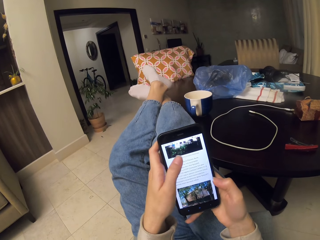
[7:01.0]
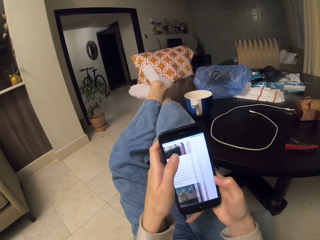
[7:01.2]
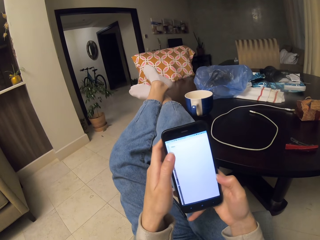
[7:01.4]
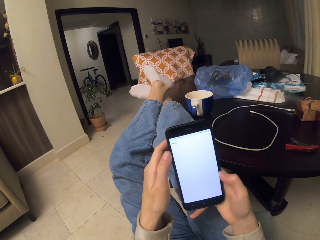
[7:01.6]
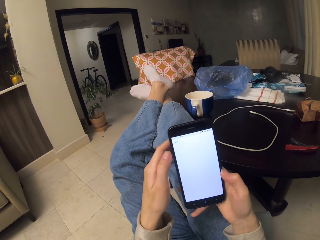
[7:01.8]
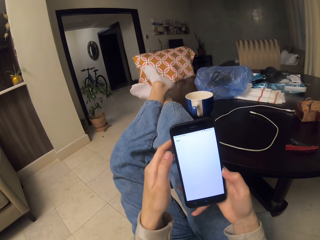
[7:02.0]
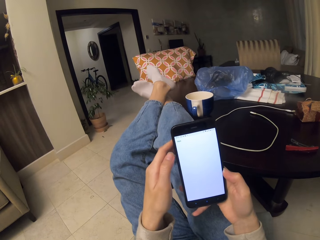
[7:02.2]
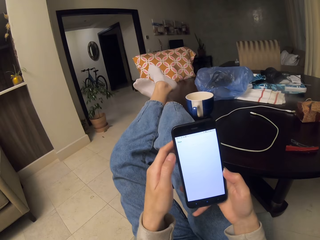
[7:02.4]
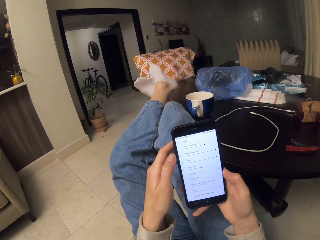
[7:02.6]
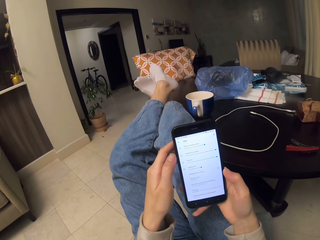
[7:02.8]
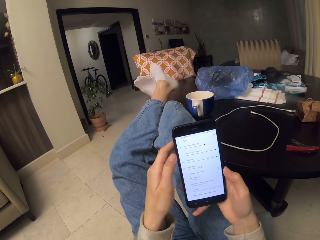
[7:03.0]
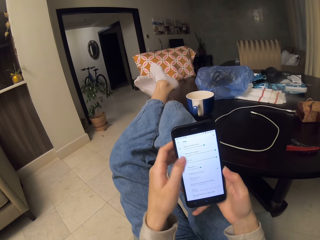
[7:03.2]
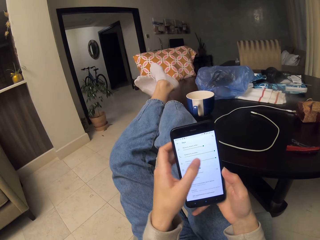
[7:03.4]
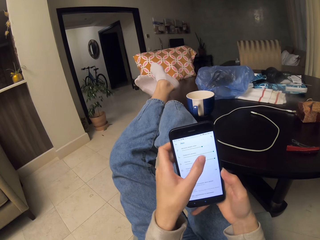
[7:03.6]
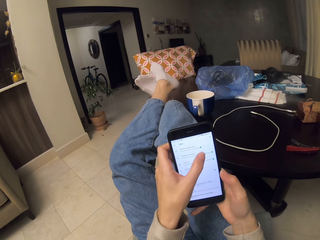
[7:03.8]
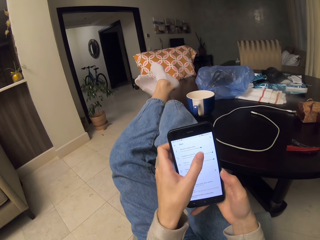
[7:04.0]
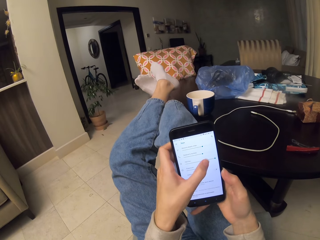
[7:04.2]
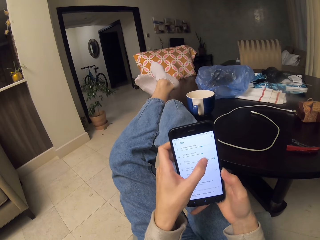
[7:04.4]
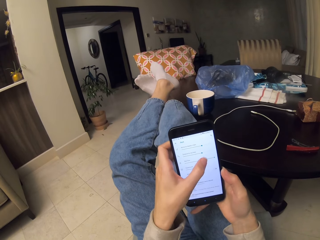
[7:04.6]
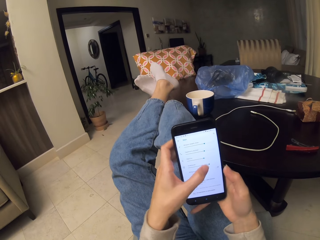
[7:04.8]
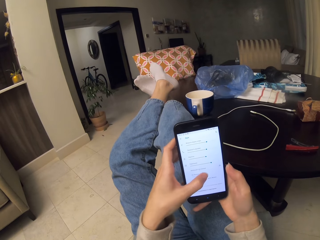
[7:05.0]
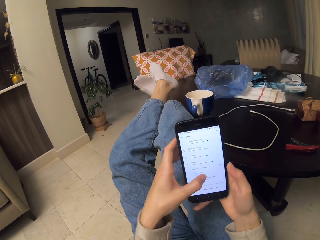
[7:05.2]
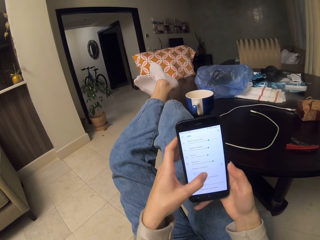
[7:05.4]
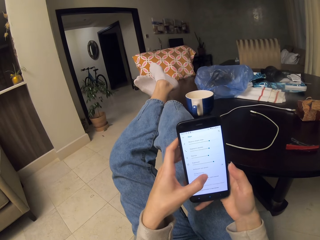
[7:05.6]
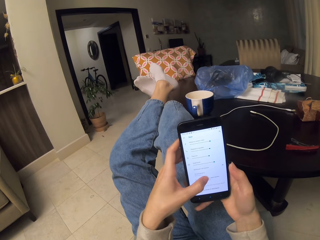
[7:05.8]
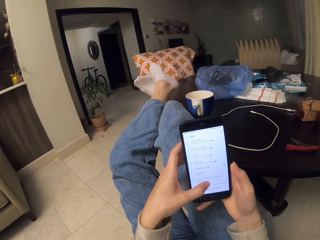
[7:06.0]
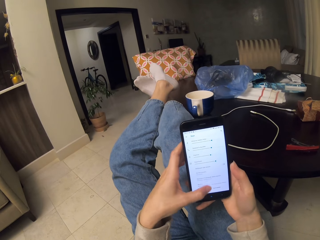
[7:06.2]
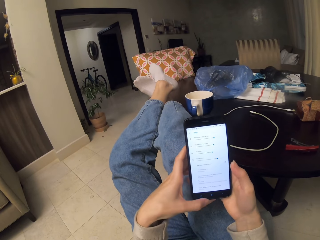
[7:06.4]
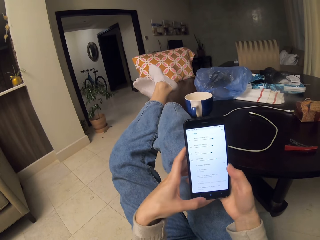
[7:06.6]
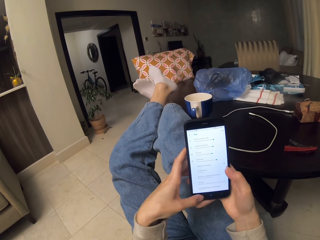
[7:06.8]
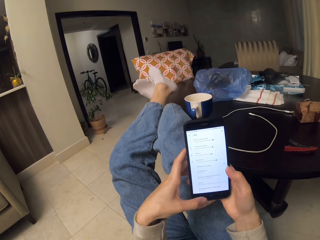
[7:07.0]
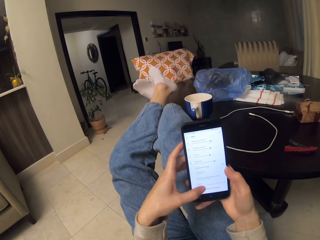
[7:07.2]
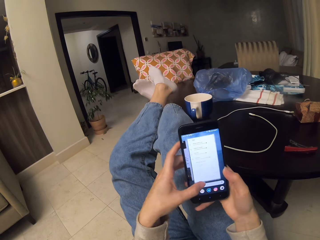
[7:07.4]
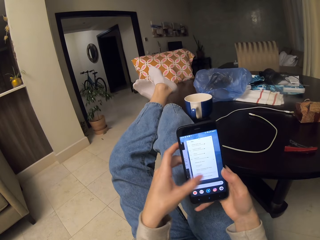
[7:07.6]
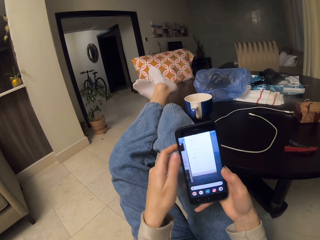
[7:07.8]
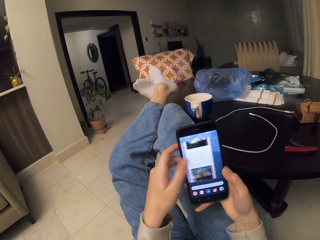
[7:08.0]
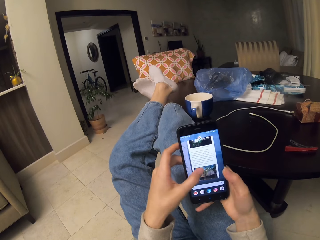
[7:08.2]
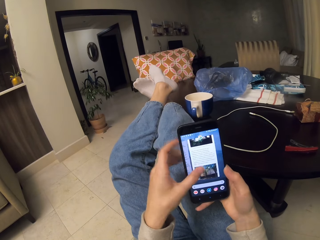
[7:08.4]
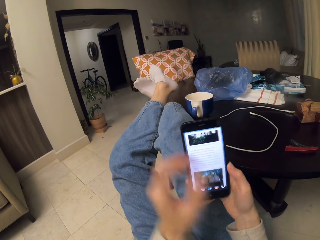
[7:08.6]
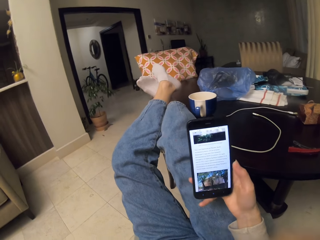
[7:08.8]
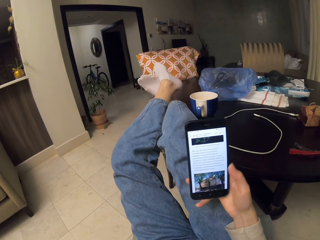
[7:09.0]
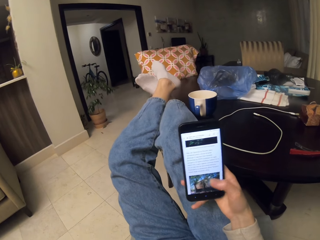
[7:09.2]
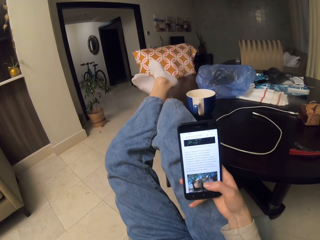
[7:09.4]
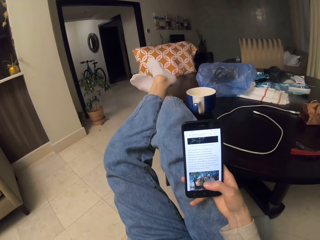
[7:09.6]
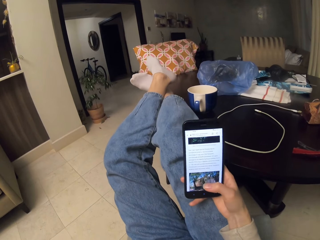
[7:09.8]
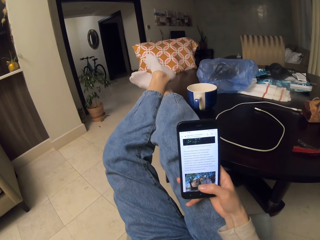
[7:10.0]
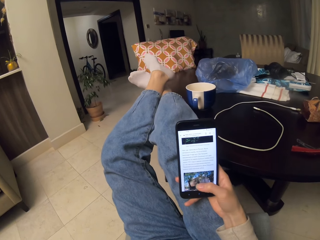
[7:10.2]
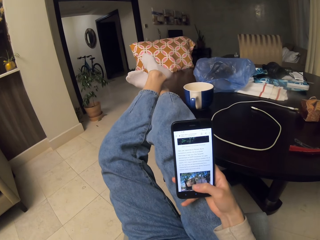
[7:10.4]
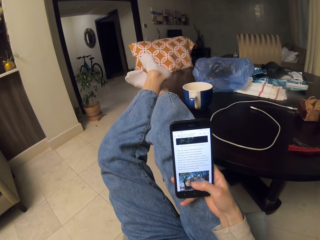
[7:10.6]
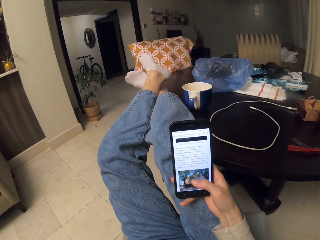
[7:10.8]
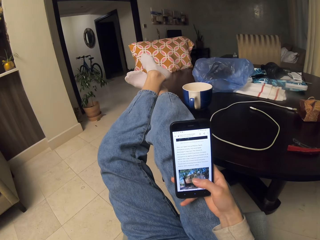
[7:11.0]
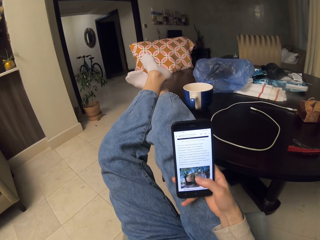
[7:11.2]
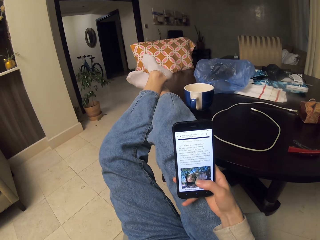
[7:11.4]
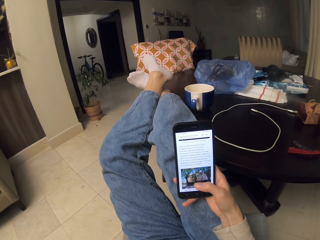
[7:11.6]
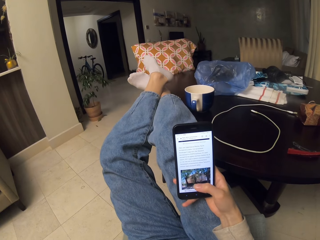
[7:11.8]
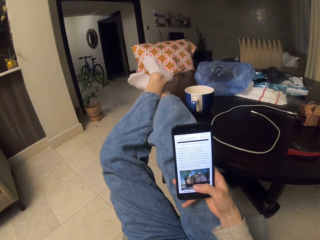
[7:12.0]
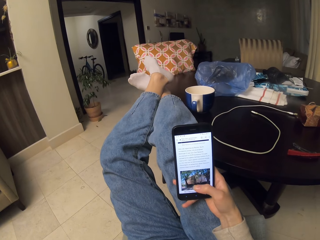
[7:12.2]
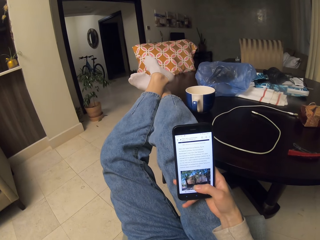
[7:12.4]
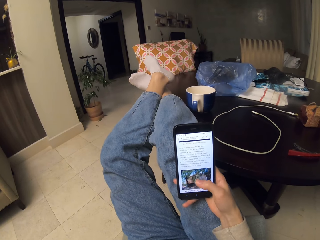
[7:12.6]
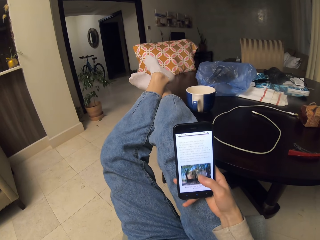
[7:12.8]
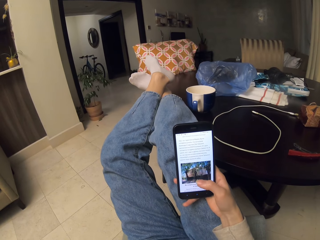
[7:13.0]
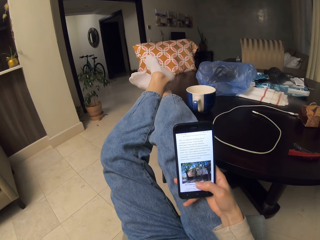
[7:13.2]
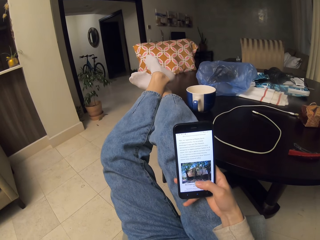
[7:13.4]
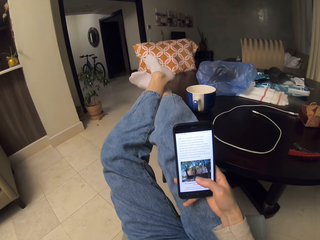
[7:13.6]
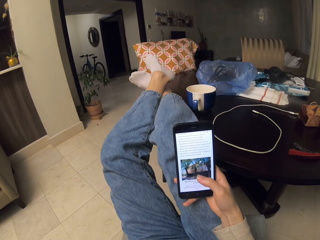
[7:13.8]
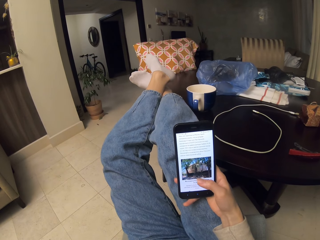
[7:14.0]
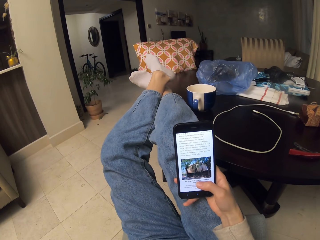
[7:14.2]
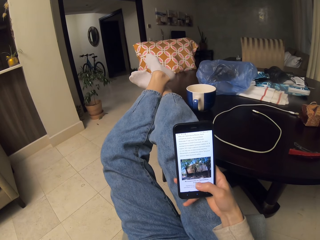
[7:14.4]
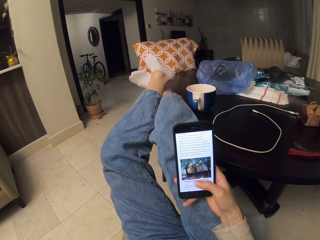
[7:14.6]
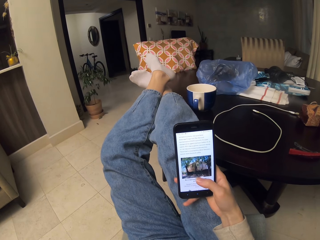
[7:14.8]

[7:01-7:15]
The camera wearer moves a hand up. They operate a phone with a hand. They scroll the phone.

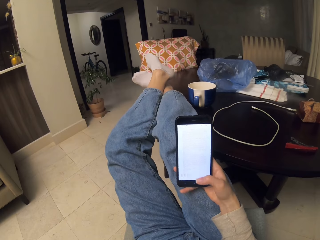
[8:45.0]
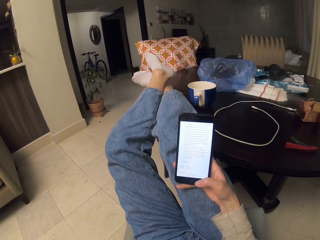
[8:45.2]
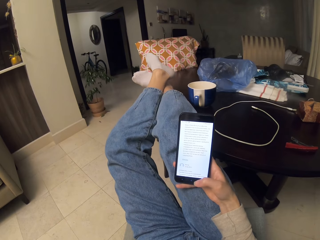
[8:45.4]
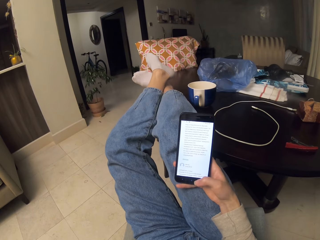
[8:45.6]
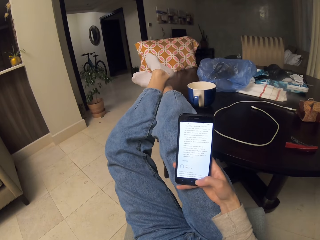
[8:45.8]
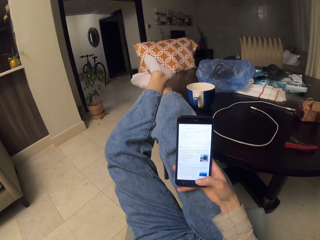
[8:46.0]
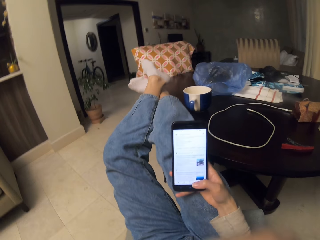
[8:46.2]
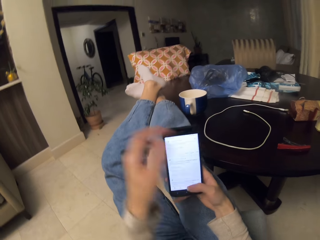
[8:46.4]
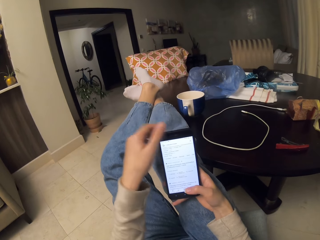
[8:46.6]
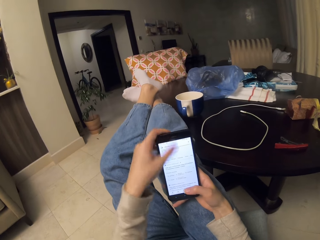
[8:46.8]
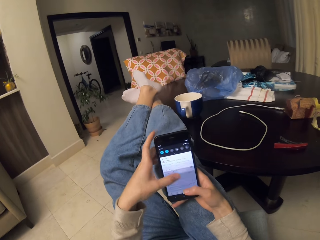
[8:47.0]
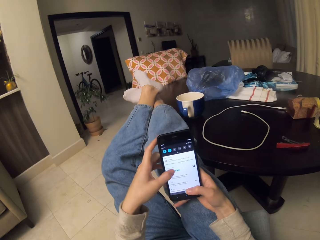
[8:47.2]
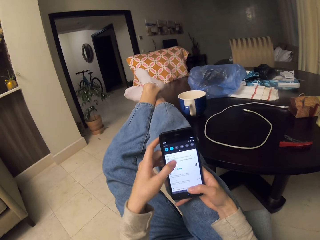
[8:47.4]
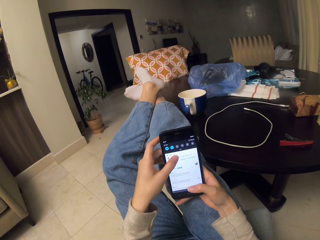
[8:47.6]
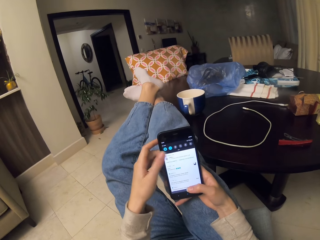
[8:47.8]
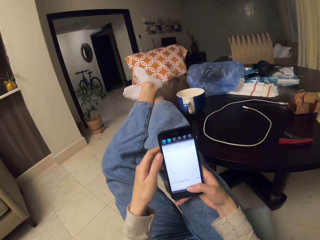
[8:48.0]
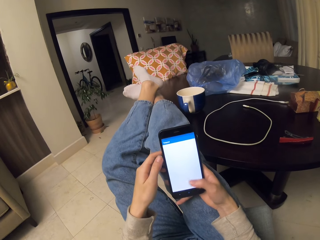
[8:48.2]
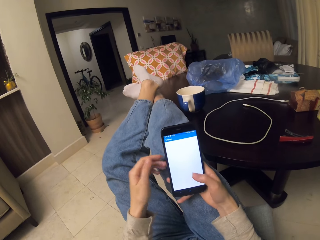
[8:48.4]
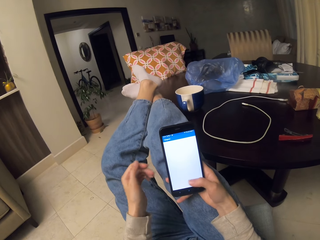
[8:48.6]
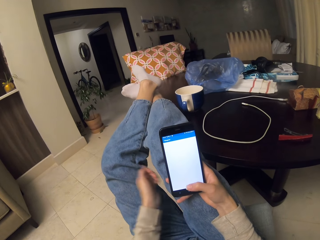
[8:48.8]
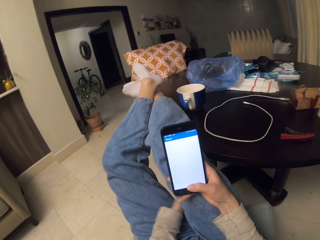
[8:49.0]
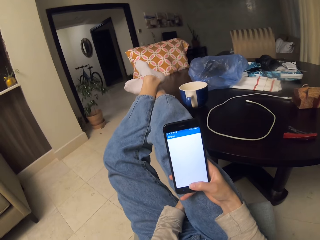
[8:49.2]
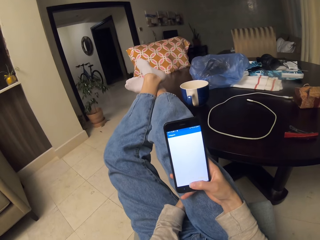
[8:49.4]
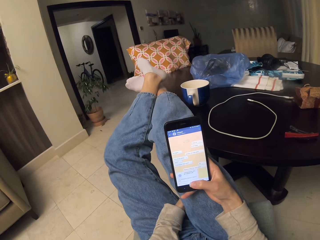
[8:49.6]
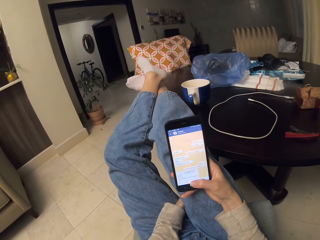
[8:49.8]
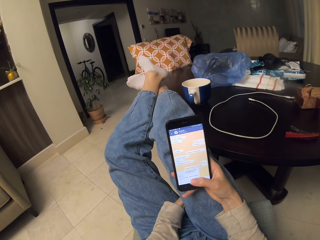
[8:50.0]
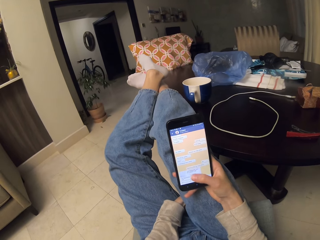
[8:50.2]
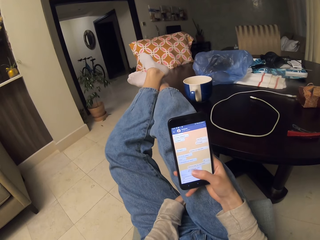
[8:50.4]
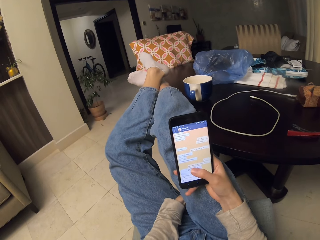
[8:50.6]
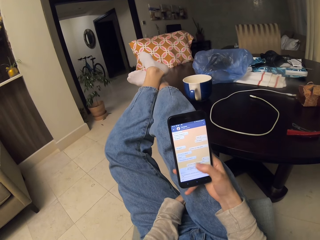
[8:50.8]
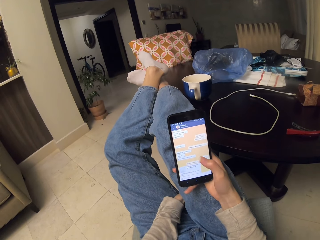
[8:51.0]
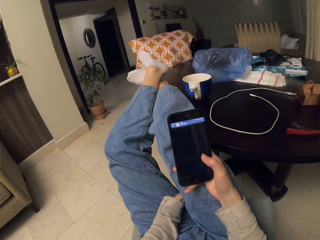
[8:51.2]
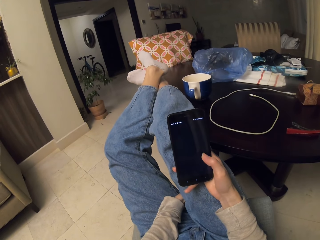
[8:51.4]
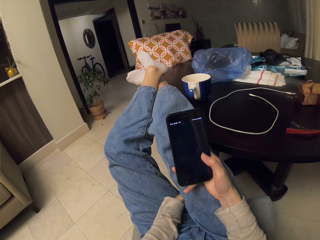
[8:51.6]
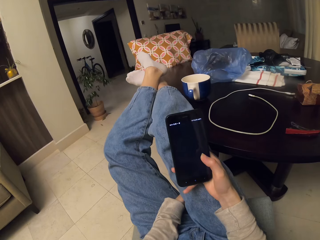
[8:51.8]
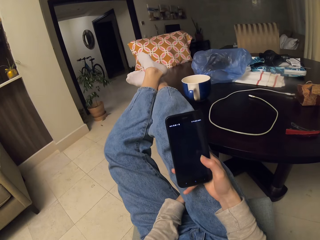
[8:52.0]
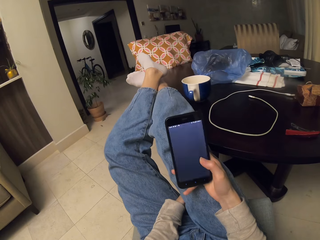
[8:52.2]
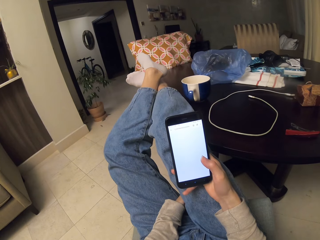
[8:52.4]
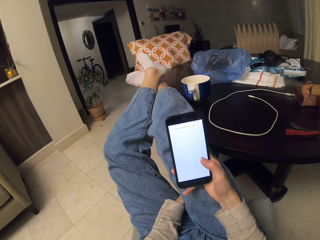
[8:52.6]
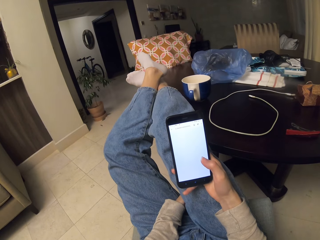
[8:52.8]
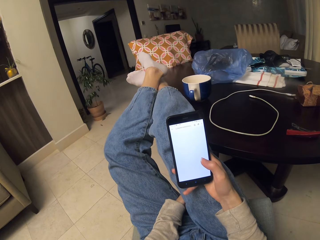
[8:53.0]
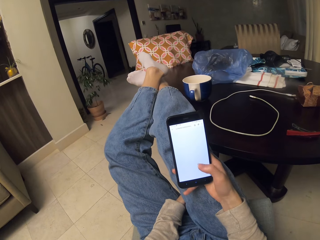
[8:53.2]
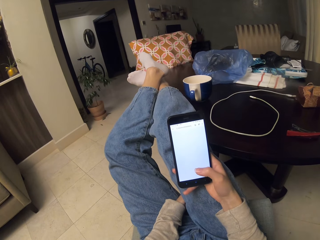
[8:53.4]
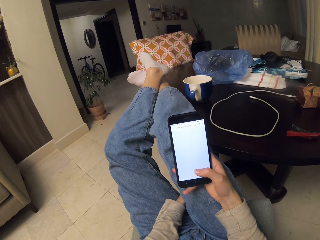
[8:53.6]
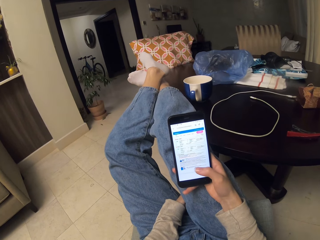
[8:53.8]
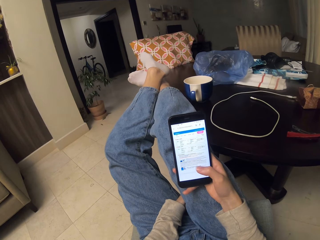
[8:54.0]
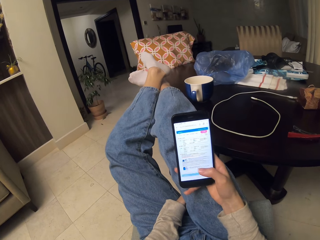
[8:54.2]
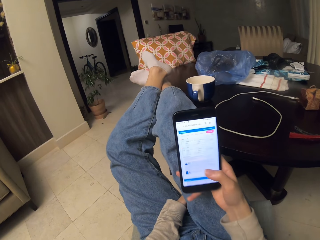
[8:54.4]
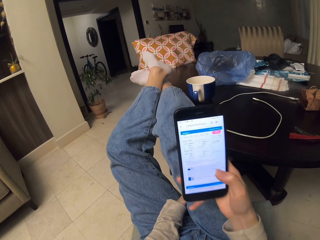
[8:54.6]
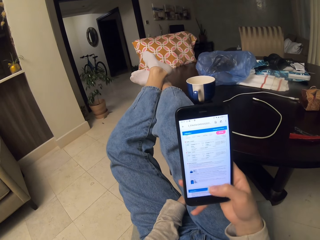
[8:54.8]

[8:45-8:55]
The camera wearer moves her hand forward. She holds the phone. She operates the phone with her hands. She scrolls the phone. She puts a hand between her thighs. She moves her hand down. She scrolls the phone. She operates the phone with a hand.
